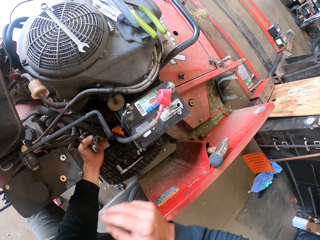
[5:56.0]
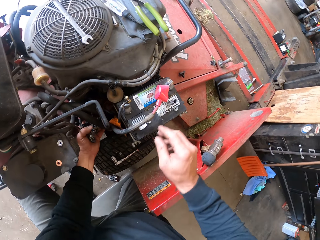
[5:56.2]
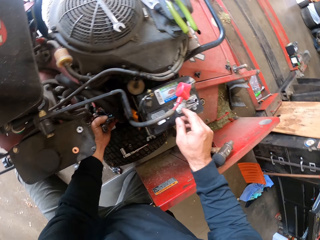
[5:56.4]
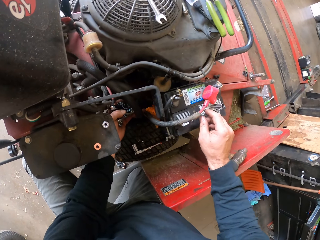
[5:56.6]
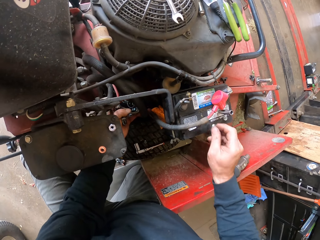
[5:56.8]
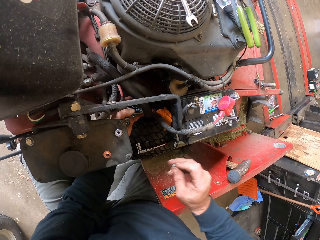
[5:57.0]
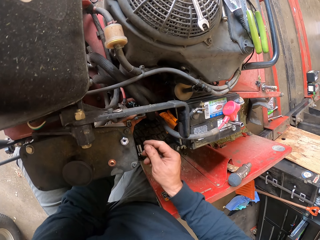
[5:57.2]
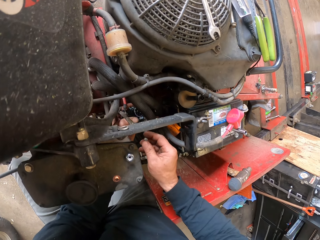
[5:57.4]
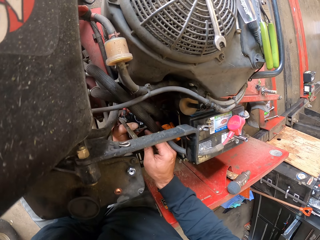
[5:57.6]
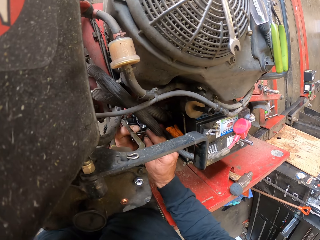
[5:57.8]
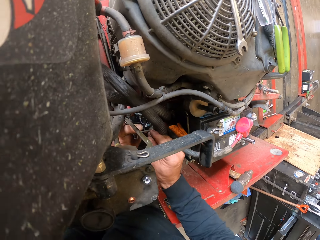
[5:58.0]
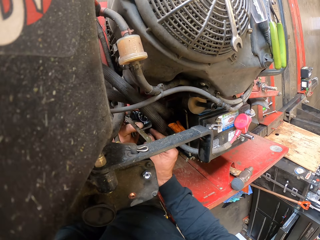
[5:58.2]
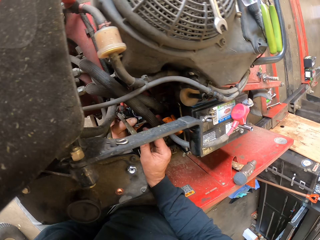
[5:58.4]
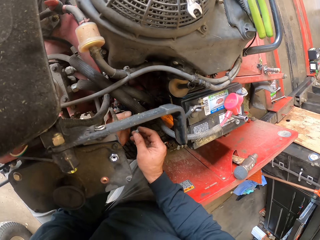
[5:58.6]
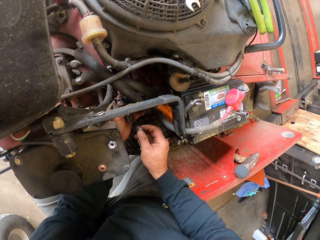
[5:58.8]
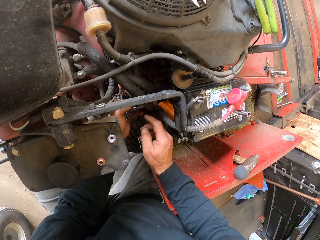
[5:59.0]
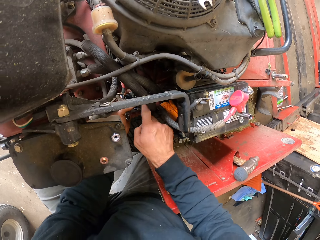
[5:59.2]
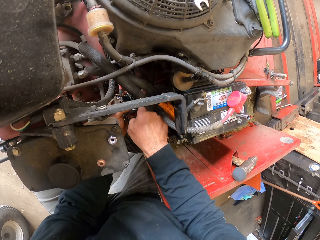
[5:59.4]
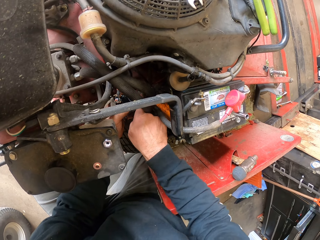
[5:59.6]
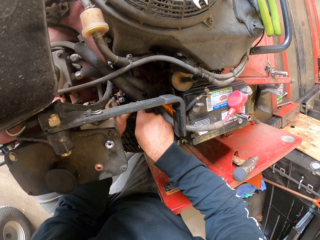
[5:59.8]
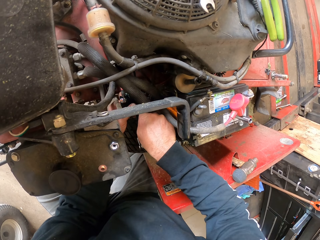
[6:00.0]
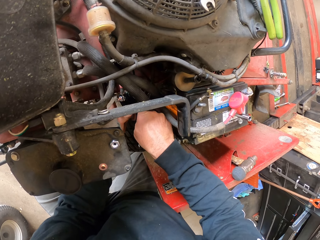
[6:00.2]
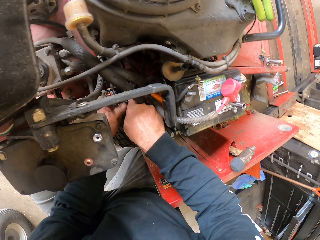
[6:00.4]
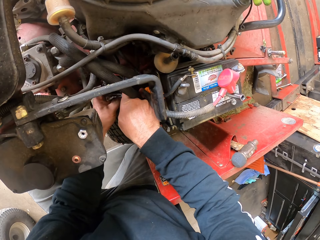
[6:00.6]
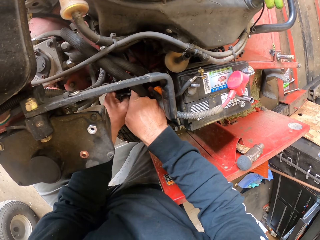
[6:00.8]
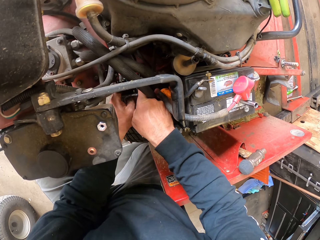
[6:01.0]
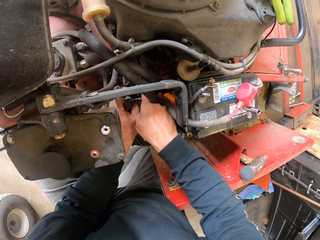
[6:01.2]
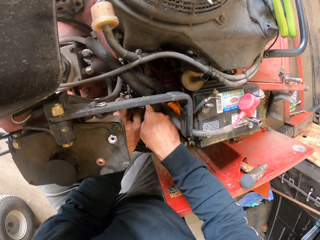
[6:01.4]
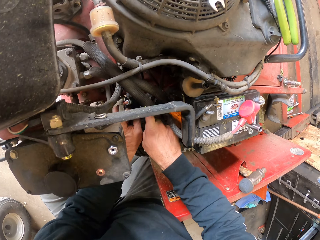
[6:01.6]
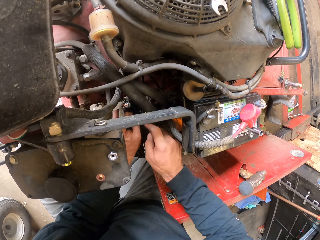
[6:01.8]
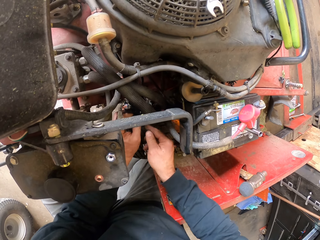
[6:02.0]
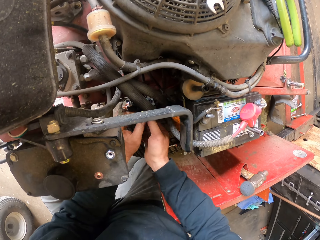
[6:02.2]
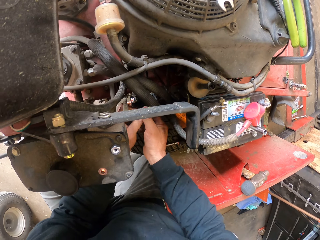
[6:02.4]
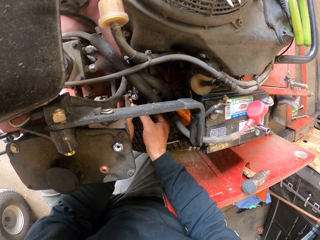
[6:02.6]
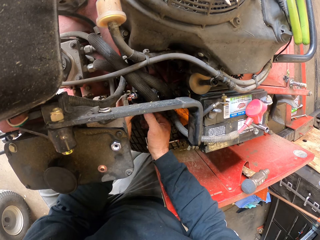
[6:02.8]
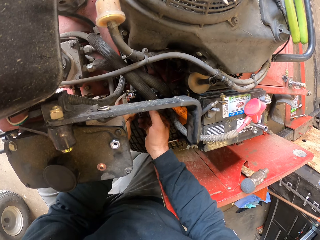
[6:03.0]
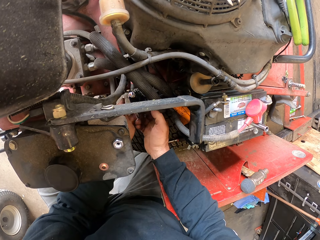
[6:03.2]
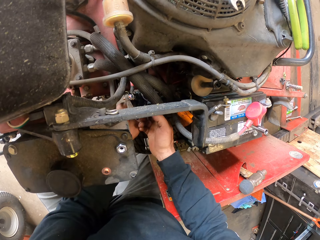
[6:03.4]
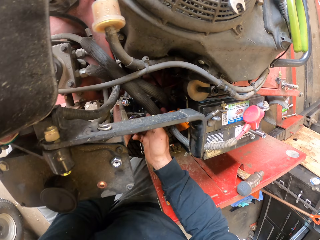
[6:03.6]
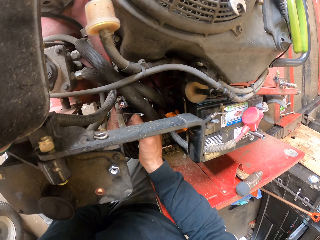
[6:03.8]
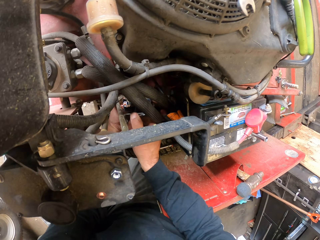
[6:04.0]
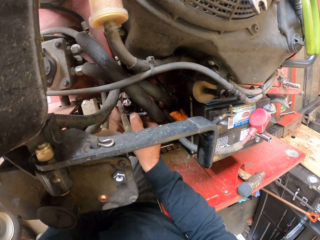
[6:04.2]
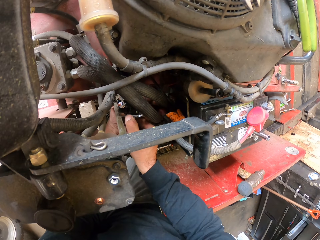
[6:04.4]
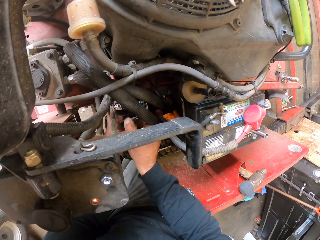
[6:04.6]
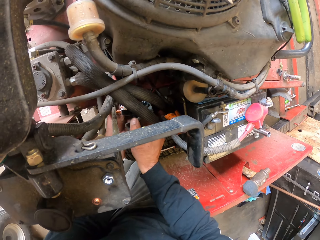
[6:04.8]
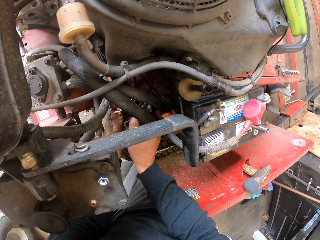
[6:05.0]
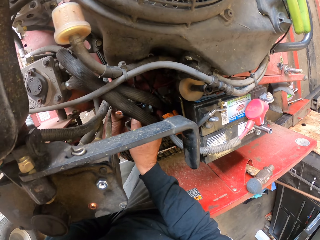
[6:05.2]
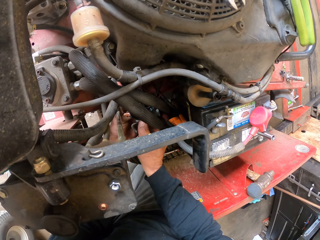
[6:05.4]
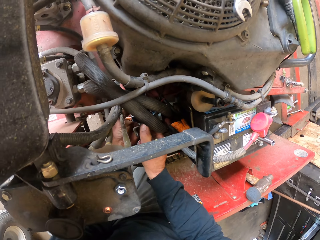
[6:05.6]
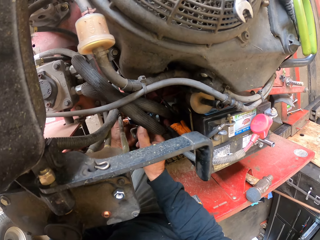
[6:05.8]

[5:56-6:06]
The camera wearer picks a nut or bolt on the lawn mower with his right hand. He adjusts the clip and wheel bracket with his right hand. He moves something. He handles something.

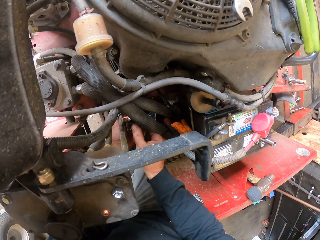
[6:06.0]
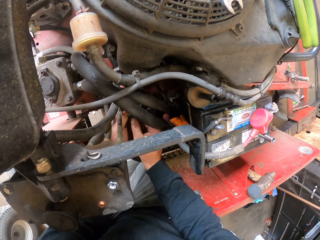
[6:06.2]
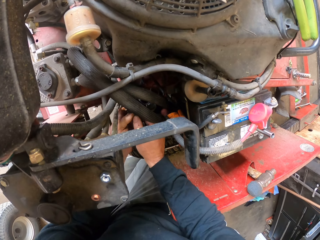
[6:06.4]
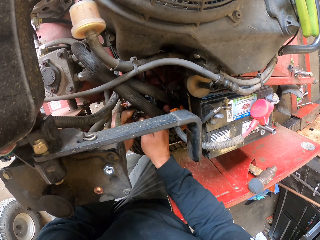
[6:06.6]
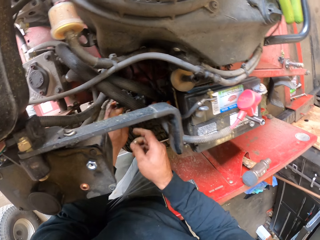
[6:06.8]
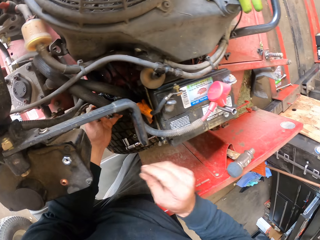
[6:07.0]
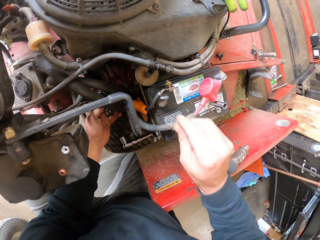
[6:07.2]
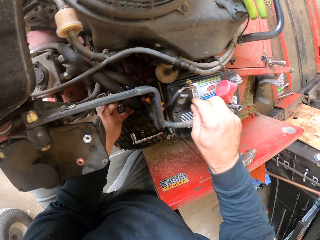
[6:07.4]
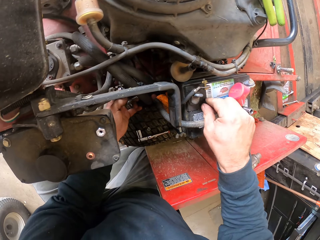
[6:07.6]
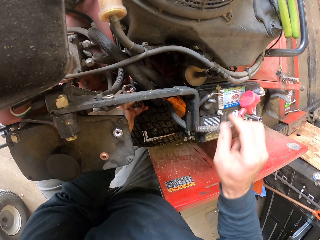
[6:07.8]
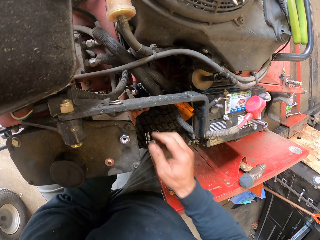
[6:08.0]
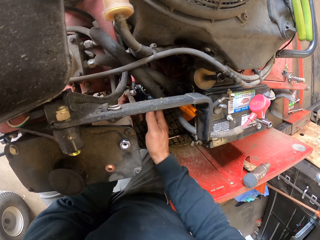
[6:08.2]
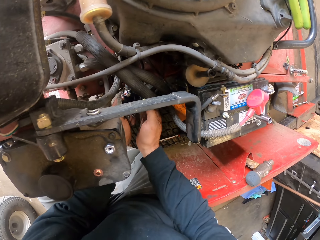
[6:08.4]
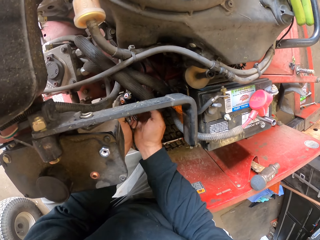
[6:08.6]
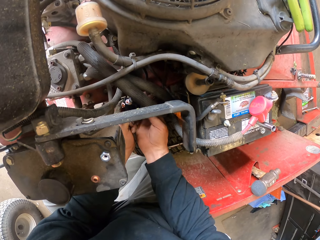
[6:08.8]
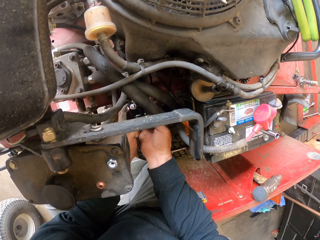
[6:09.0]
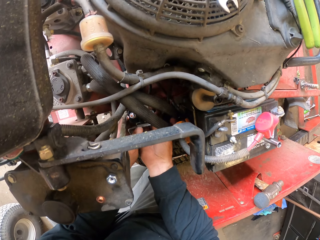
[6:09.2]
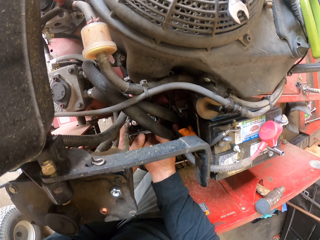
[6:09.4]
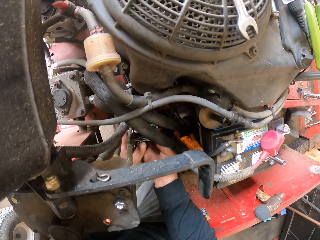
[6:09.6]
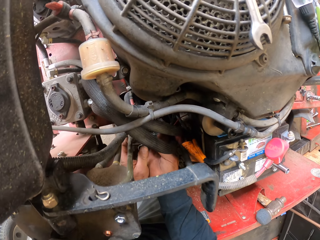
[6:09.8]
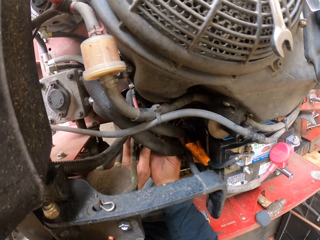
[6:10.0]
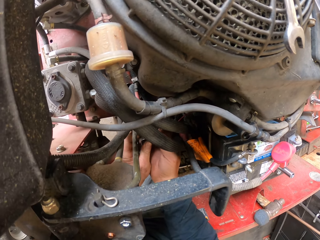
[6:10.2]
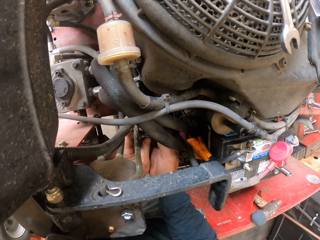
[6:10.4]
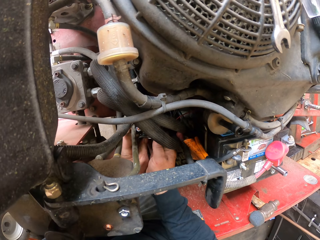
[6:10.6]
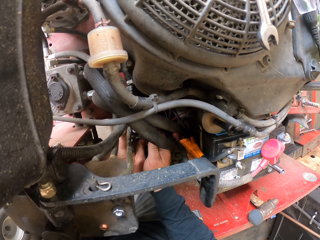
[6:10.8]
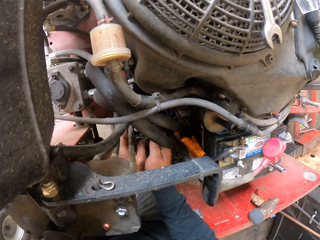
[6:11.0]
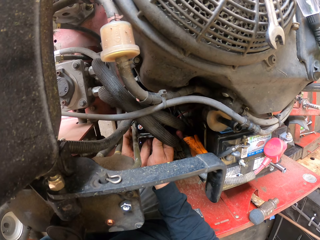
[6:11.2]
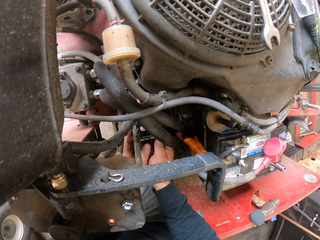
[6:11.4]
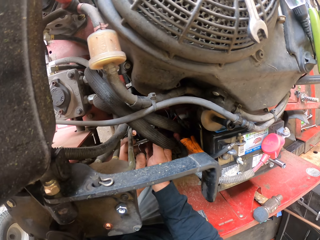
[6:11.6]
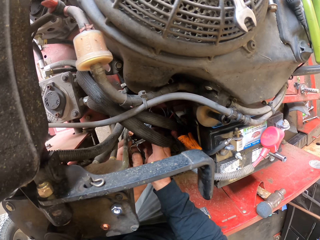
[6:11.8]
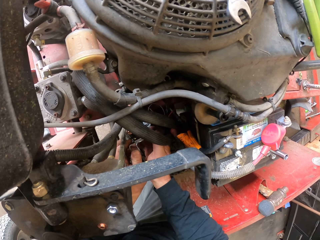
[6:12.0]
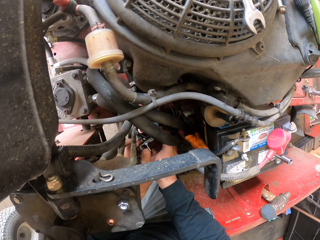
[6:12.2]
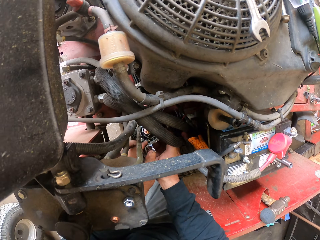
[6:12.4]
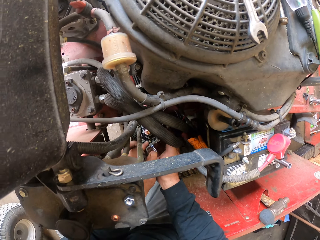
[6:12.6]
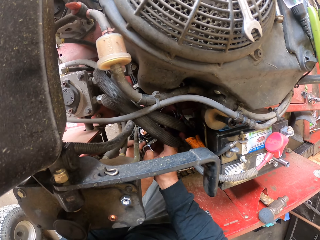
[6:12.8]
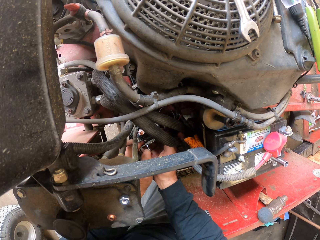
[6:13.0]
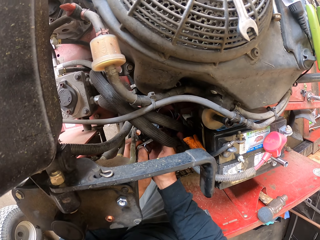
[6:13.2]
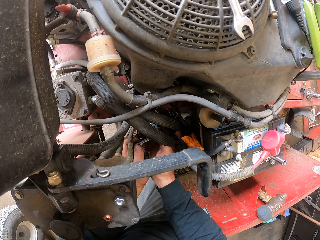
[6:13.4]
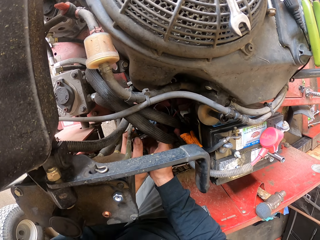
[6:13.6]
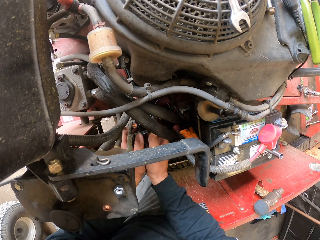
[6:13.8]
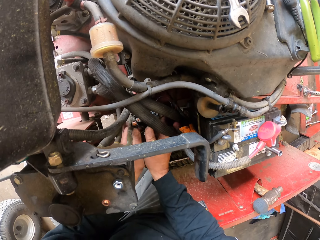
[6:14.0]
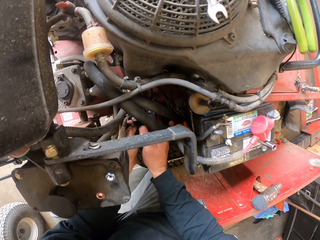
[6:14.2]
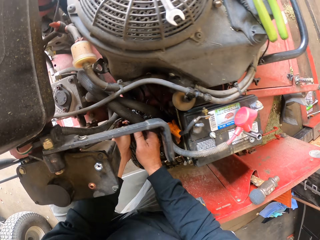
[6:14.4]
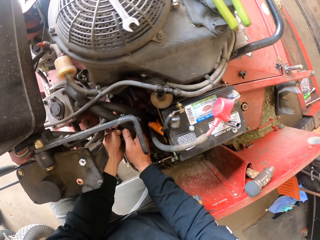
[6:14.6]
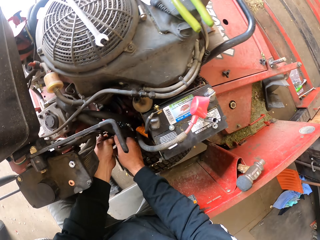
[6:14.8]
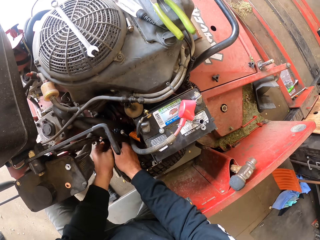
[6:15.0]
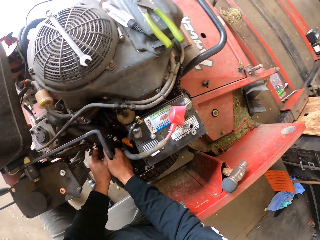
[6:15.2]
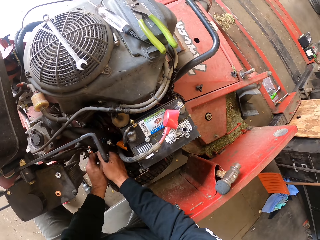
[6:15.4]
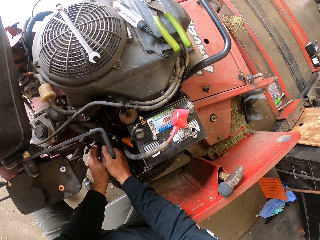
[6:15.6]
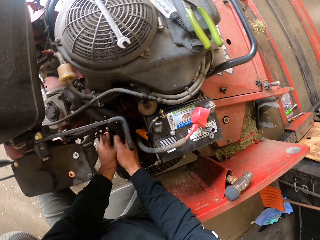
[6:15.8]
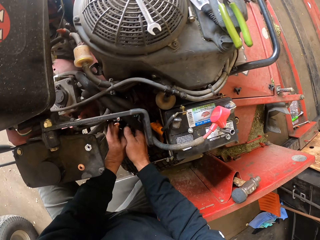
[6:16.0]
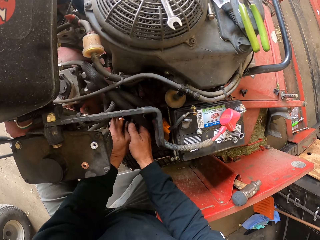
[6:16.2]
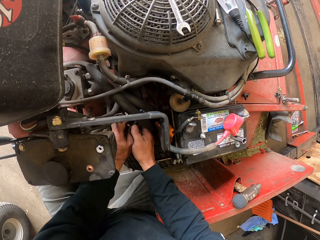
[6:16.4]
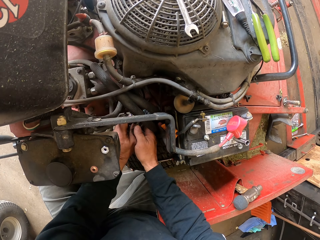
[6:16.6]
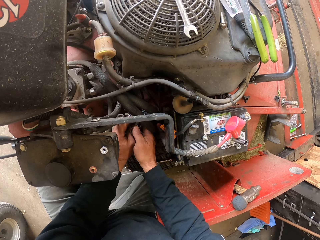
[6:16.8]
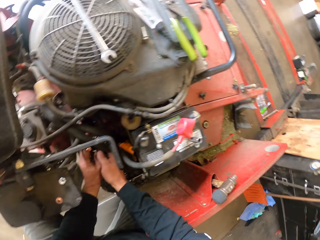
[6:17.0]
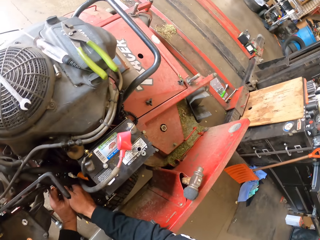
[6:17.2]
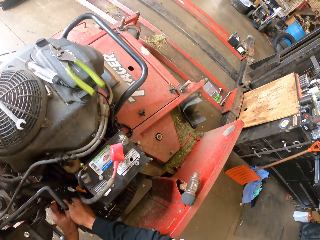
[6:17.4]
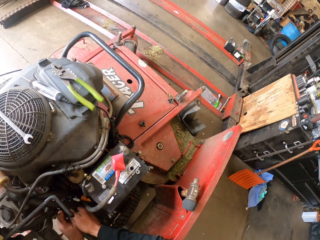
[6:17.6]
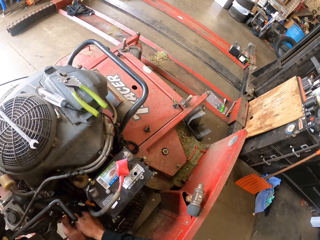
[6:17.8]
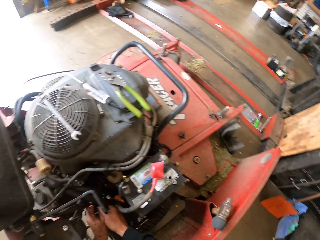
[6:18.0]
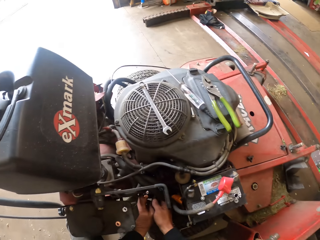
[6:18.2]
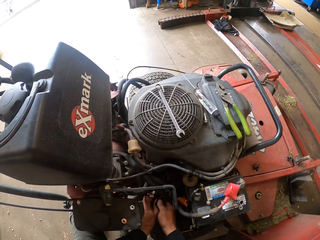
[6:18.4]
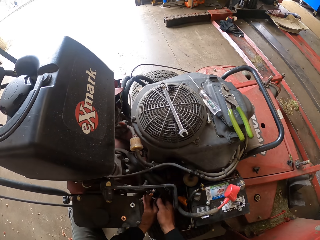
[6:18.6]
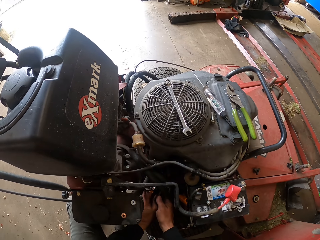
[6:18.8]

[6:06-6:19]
The camera wearer drops a bolt on the lawn mower with his right hand. He handles something. He fixes the clip and wheel bracket with both hands. He handles something again.
